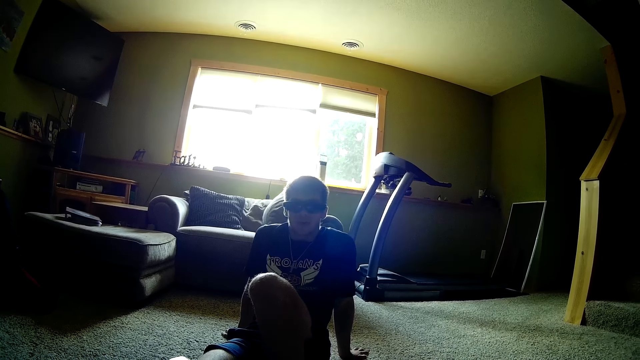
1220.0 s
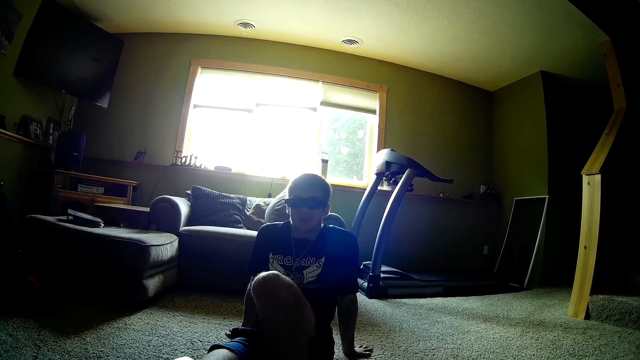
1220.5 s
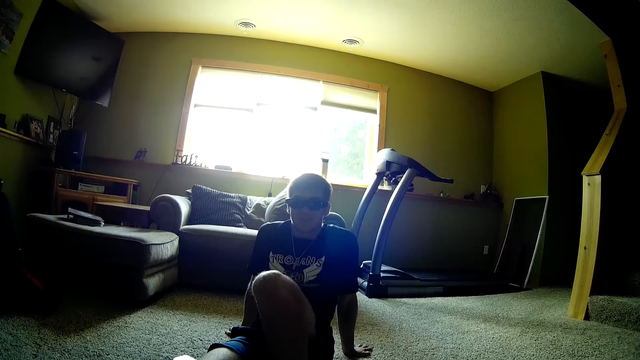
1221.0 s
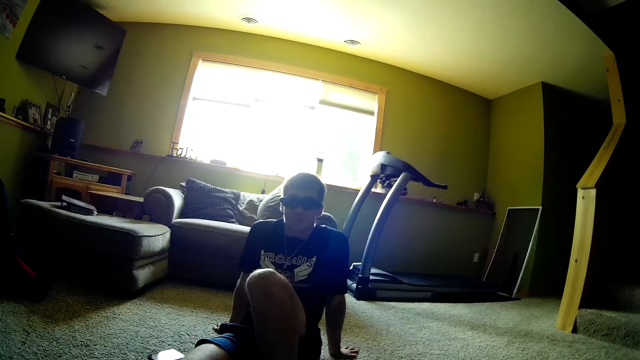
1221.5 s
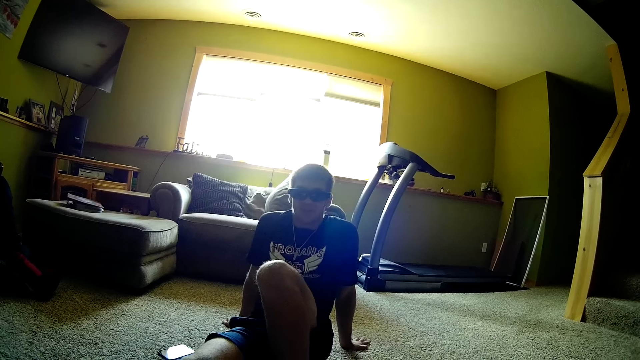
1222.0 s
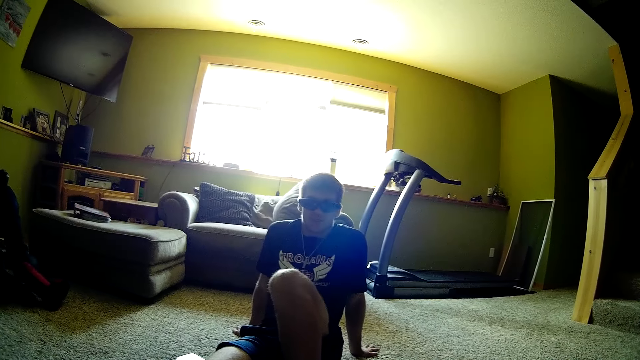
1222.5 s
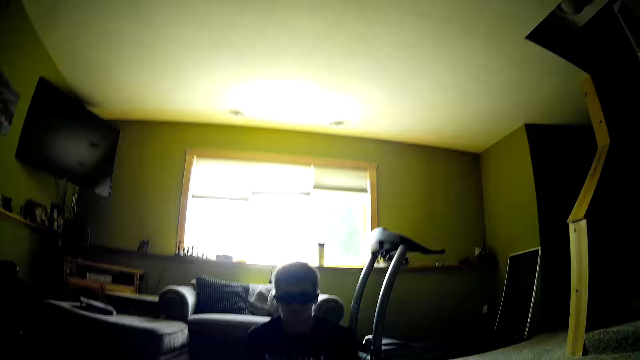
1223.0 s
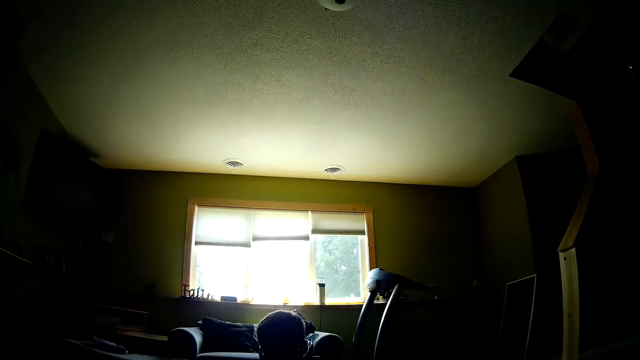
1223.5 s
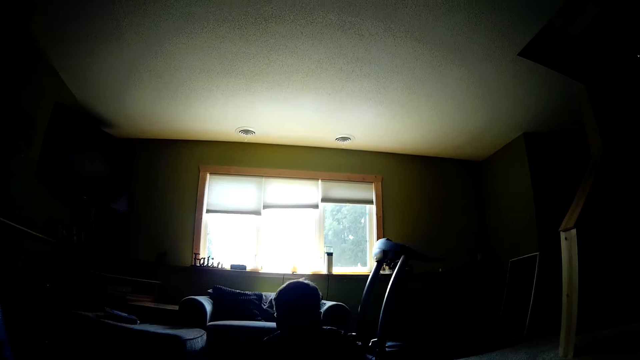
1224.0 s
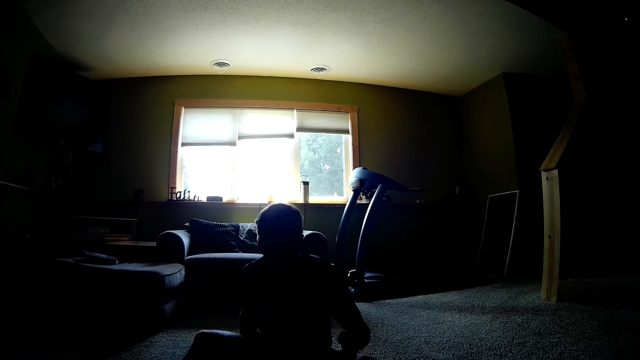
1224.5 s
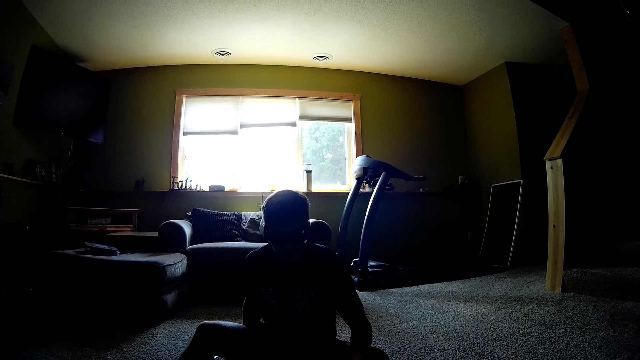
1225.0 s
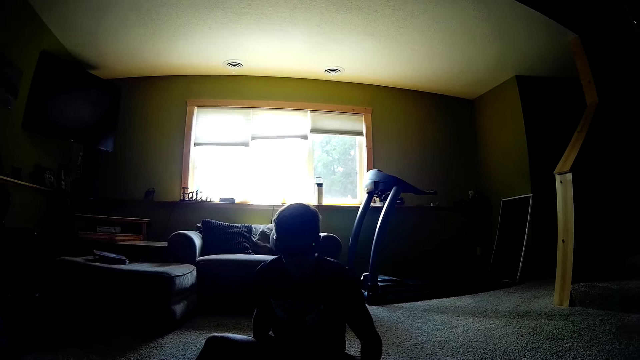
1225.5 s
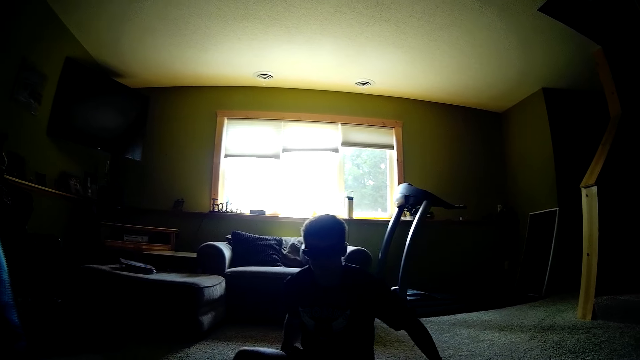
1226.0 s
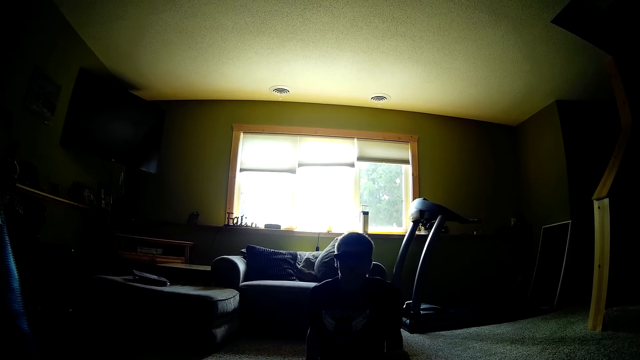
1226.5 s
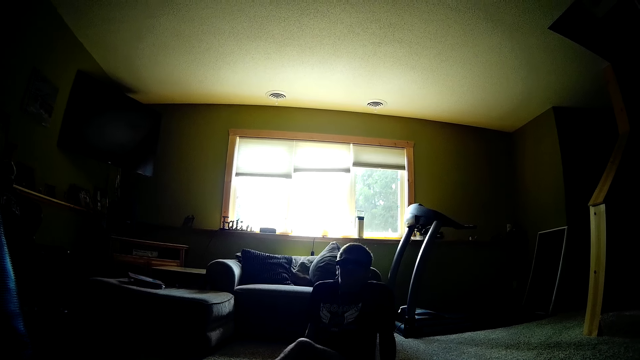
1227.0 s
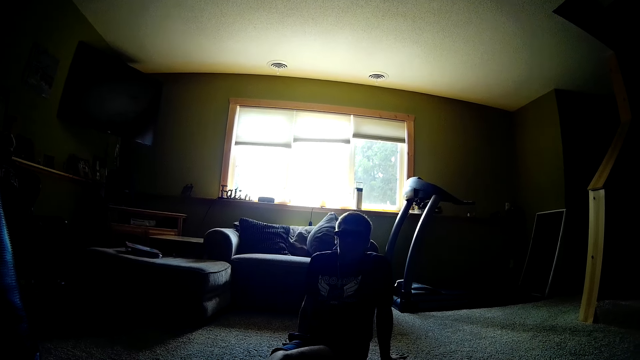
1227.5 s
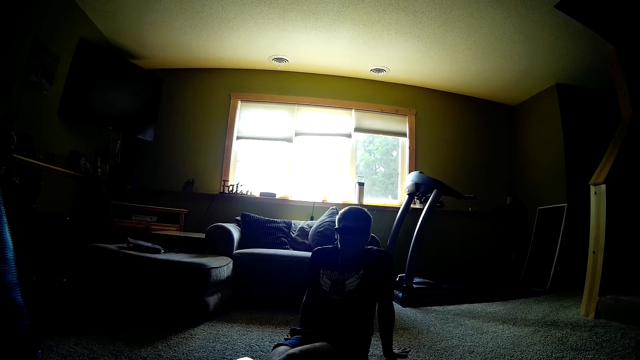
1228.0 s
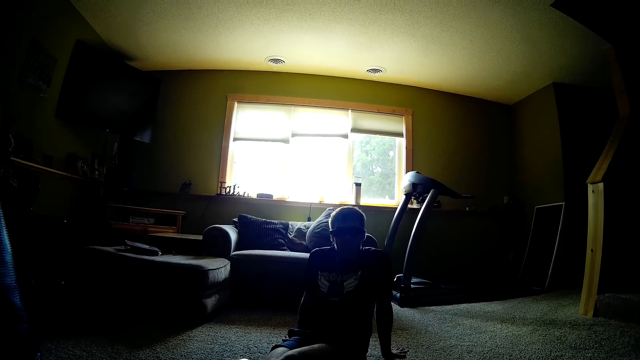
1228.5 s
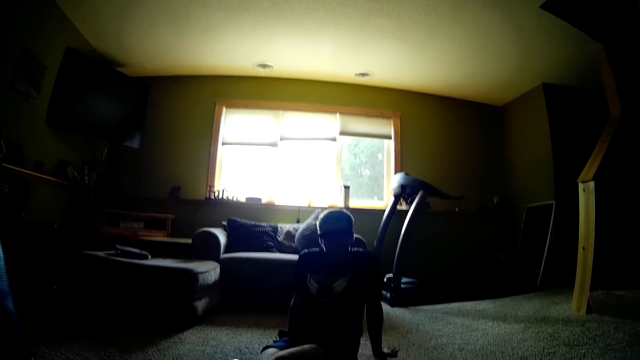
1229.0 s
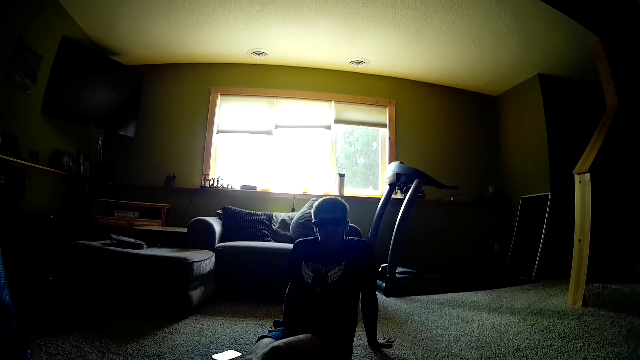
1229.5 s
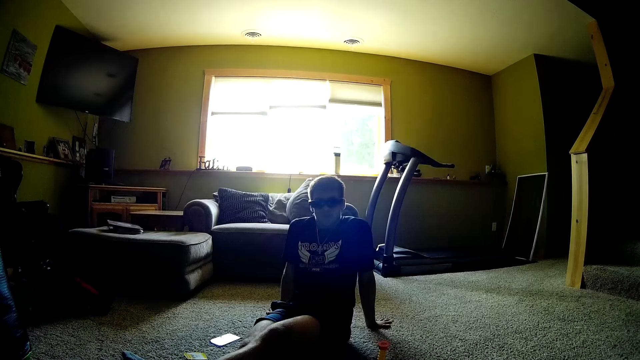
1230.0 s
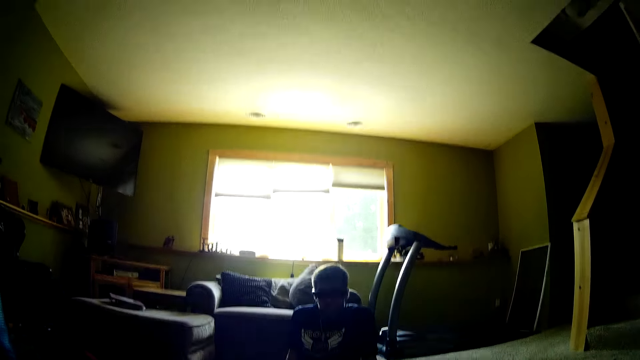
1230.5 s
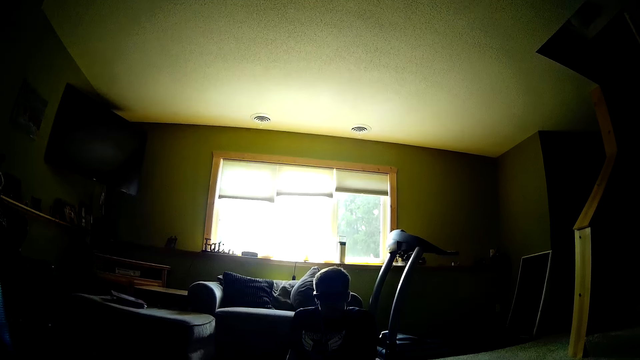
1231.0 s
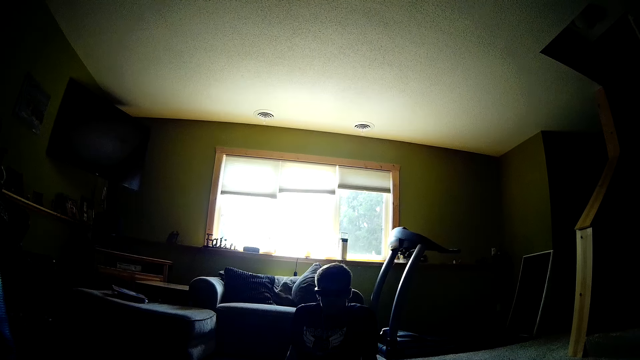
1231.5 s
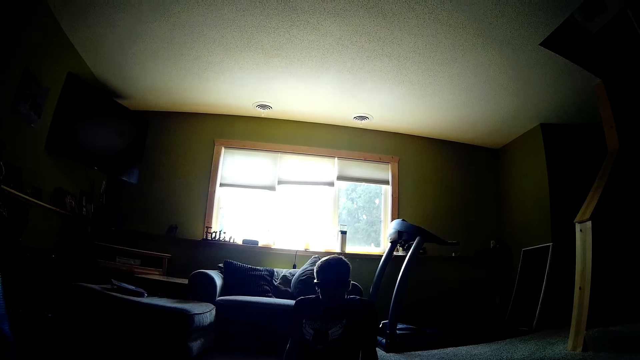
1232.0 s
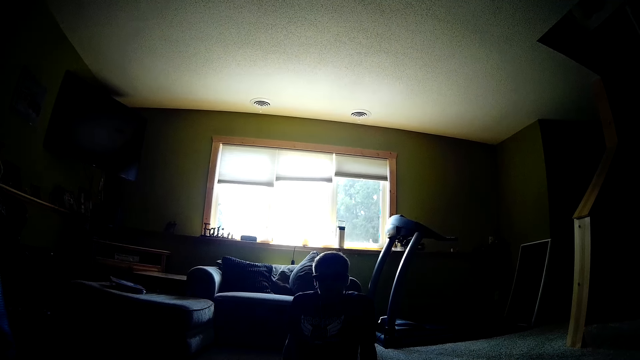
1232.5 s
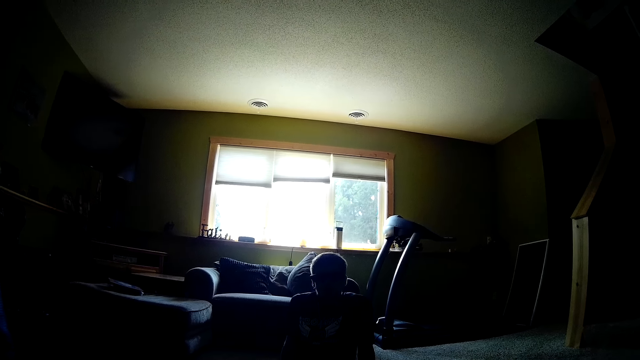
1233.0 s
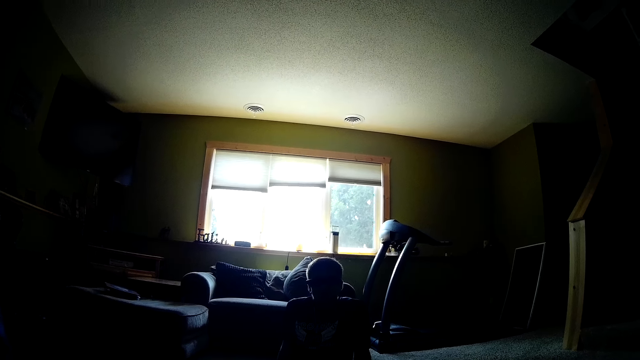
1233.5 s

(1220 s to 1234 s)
A person picks up the tube. The camera wearer talks to the person. They talk to the person.

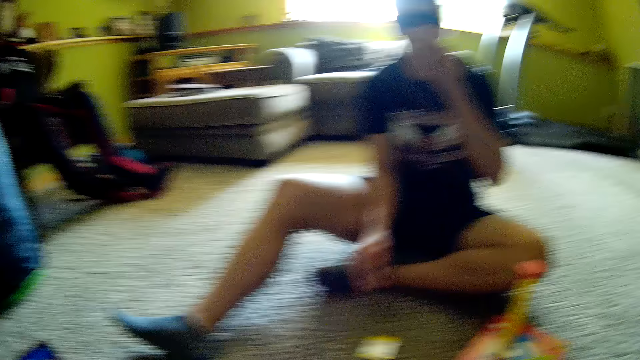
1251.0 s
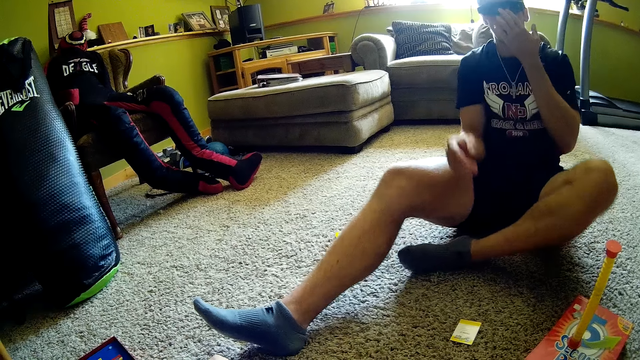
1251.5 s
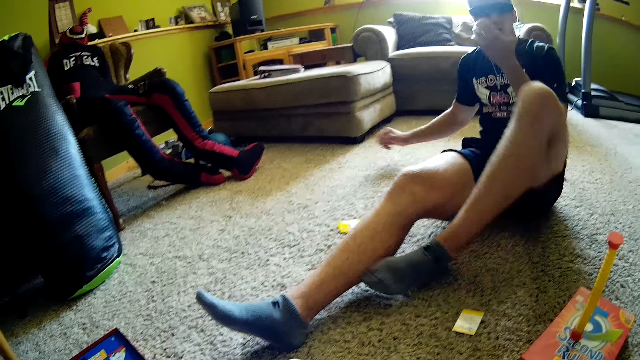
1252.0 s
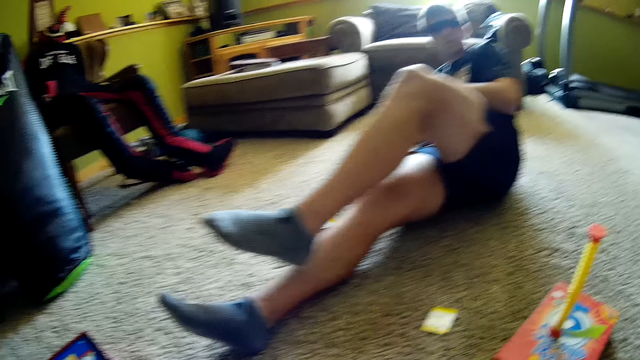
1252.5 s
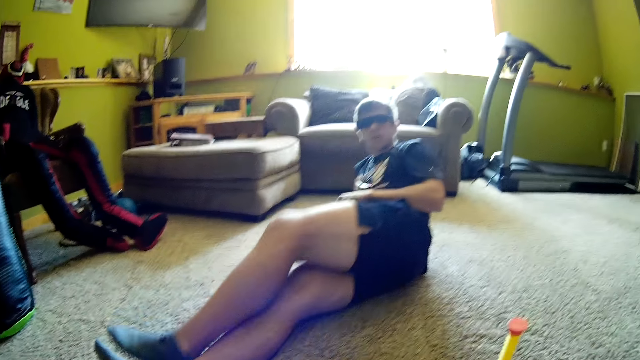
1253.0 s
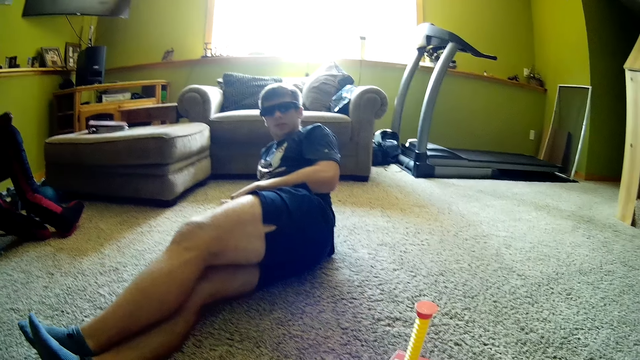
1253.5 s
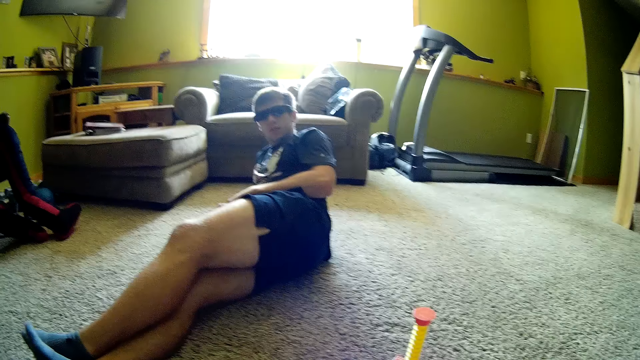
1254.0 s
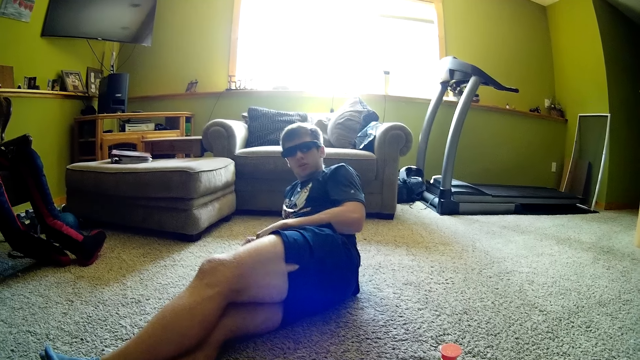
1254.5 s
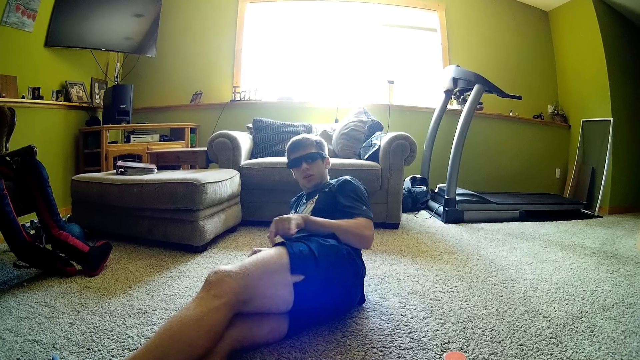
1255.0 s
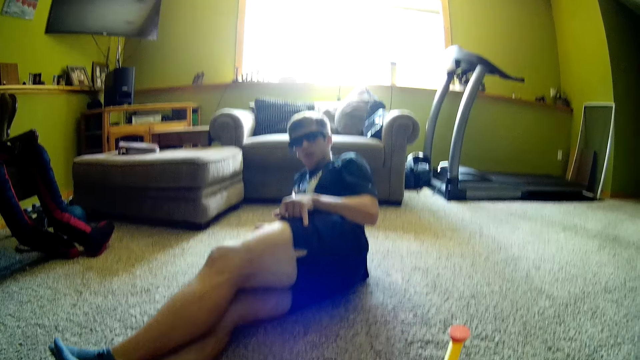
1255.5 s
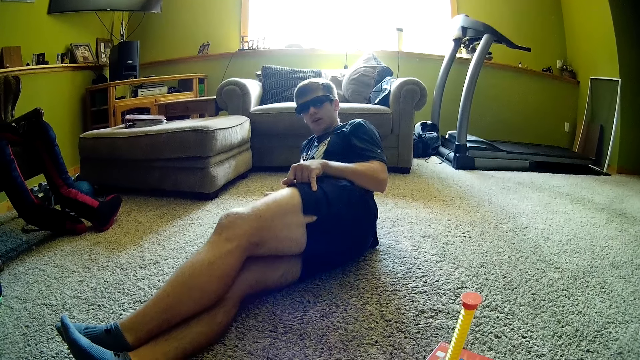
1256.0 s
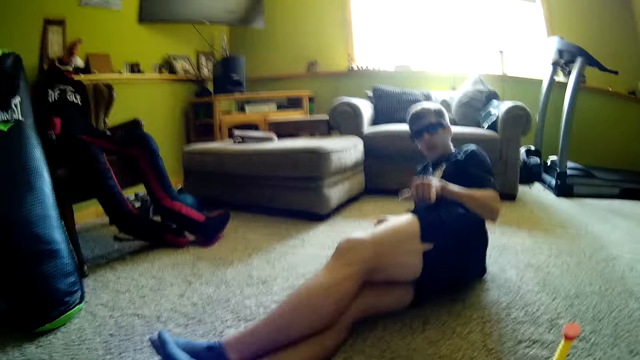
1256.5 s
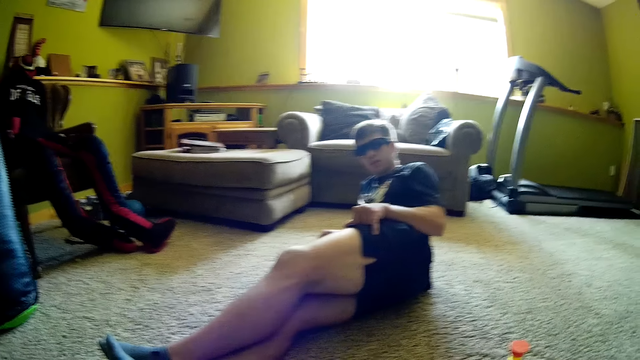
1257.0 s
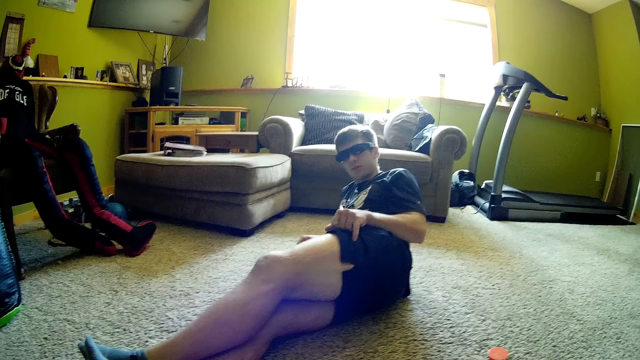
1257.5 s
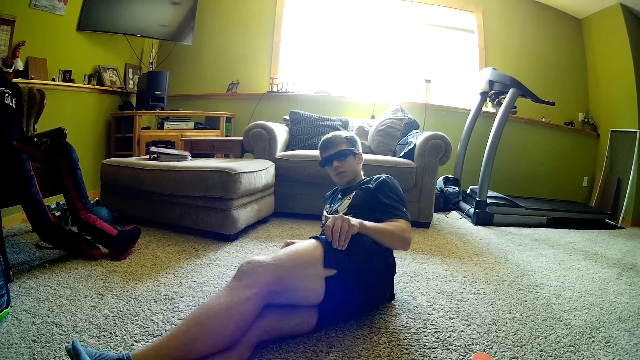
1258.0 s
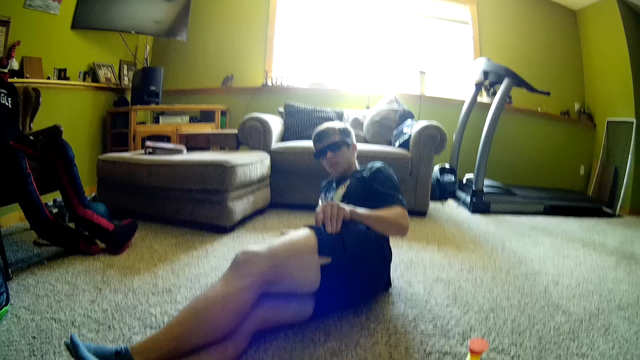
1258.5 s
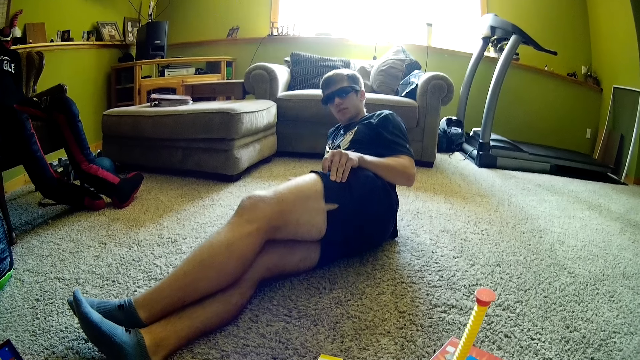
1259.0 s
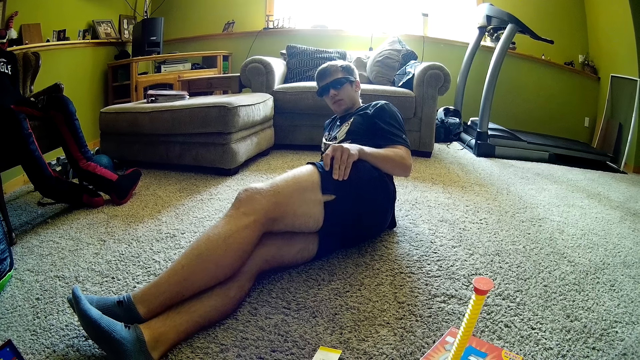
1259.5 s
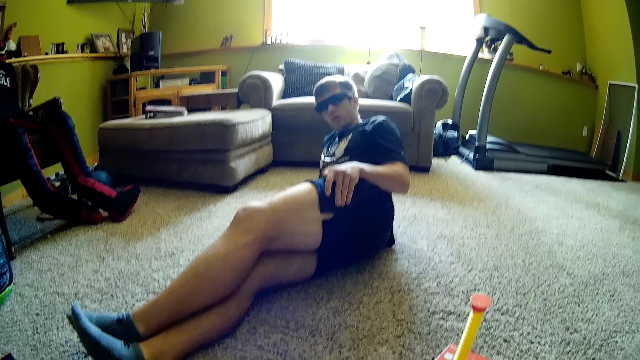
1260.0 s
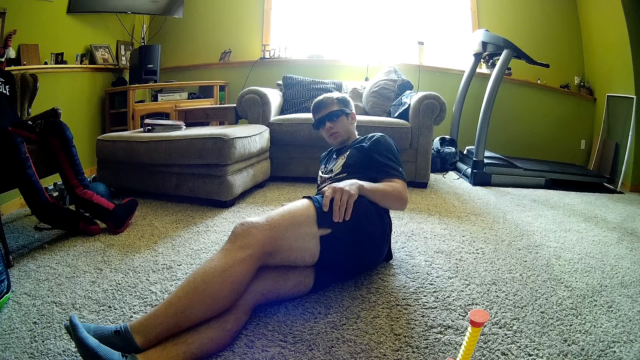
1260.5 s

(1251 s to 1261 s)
A man puts down the card on the carpet. The man touches his glasses, lies on the carpet and points at the cards on the carpet.
